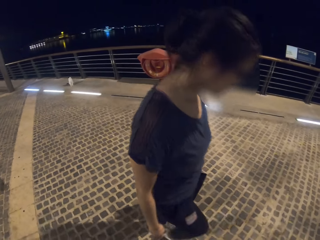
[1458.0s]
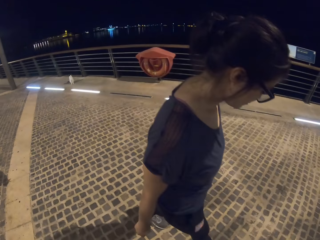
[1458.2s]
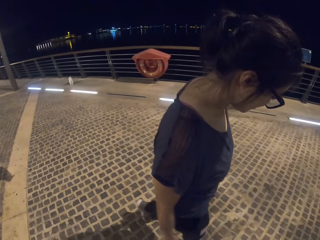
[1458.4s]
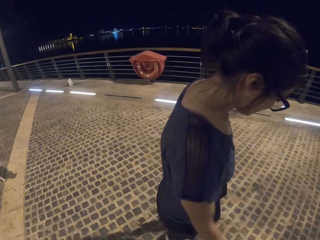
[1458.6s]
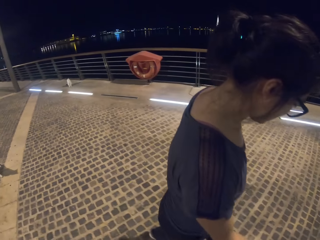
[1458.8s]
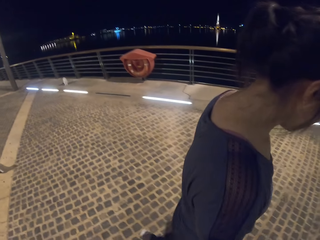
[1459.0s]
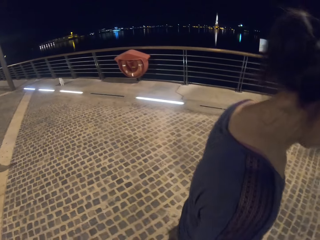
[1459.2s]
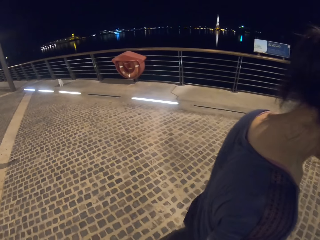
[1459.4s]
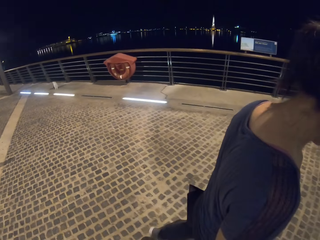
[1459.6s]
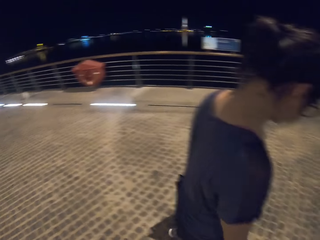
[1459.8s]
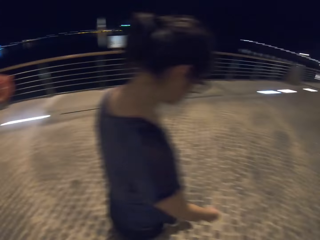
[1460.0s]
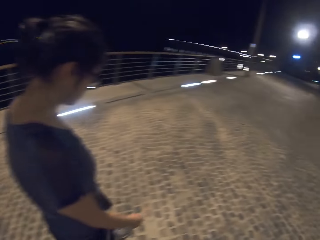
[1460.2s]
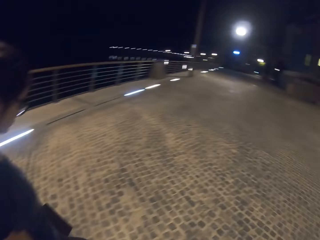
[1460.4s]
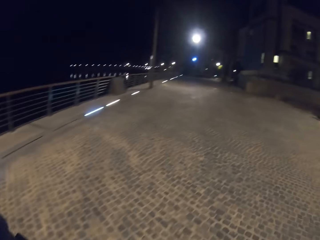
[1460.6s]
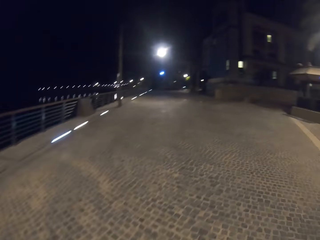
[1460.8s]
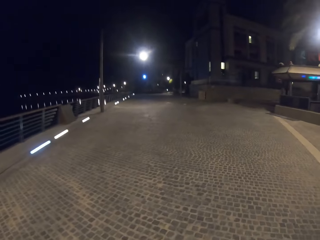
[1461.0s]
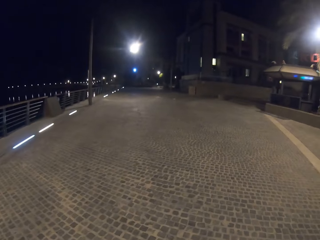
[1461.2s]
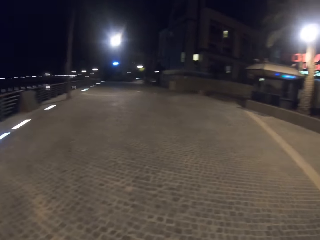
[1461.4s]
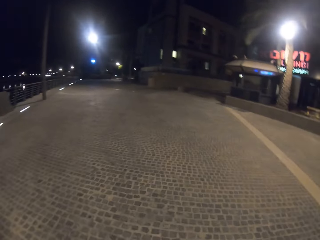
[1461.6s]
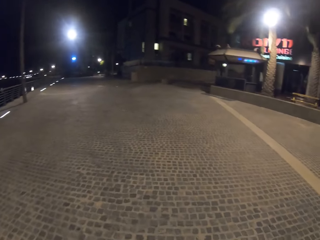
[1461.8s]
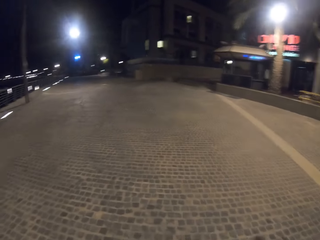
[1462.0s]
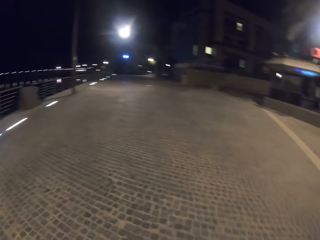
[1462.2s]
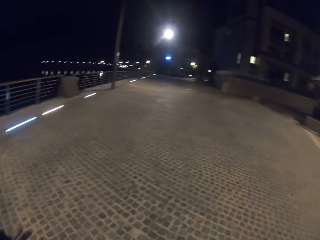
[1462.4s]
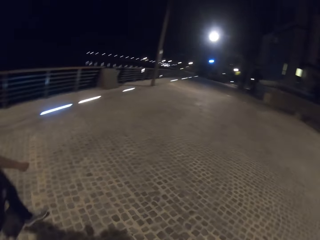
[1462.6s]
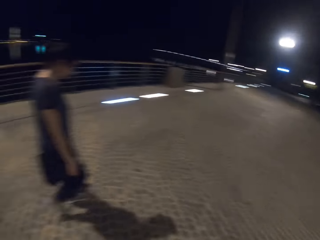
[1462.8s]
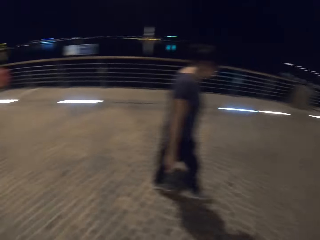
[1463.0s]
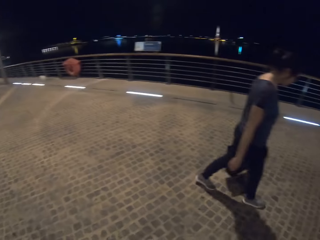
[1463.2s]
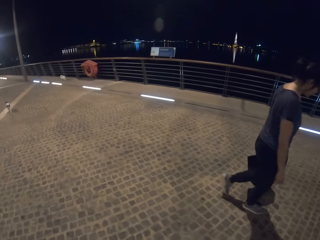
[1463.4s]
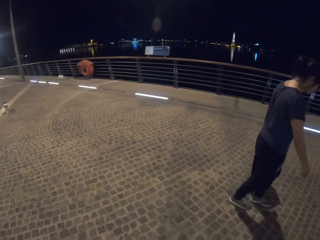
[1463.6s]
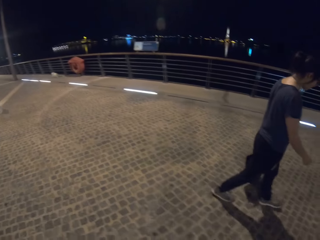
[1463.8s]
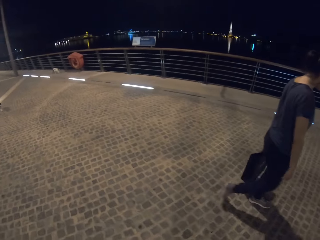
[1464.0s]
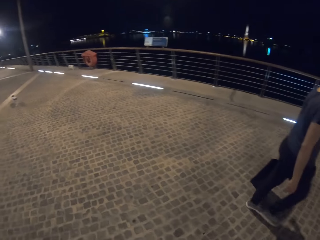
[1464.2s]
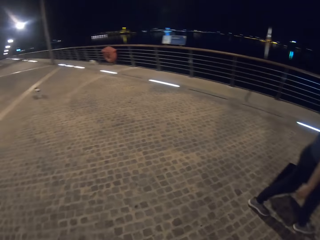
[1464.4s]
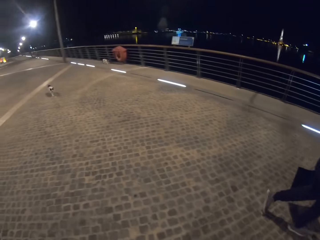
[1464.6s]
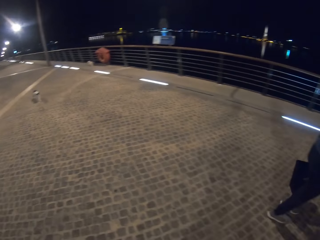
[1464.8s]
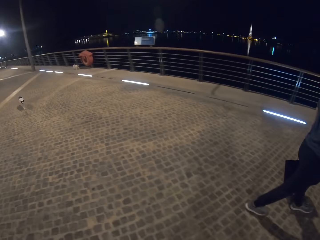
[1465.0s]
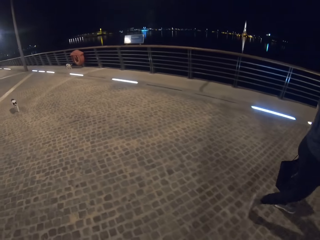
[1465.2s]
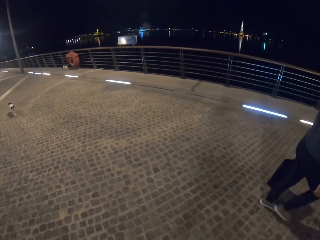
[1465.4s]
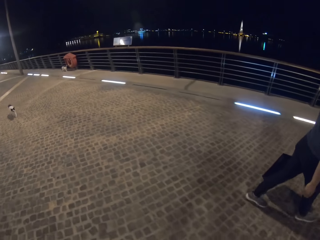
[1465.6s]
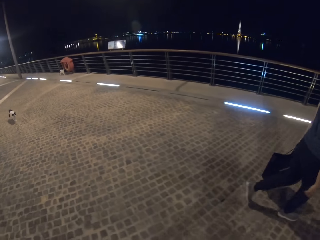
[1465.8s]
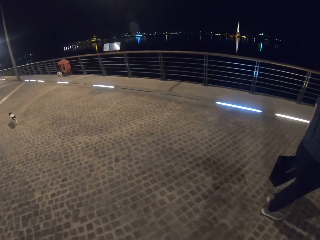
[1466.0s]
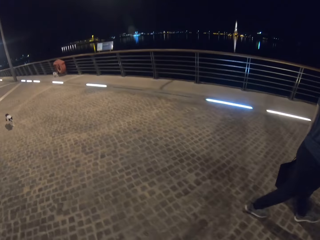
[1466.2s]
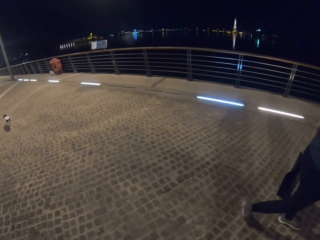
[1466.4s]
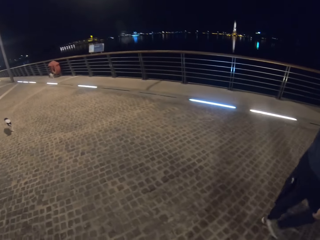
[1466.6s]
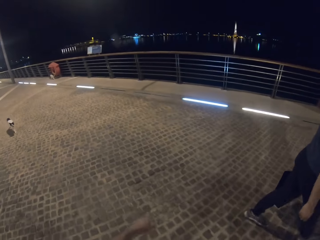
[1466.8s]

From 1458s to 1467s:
The camera wearer turns to the back.

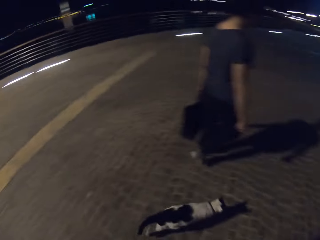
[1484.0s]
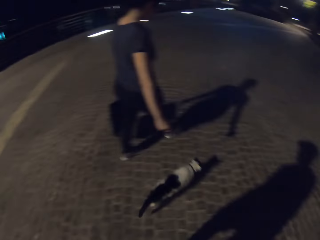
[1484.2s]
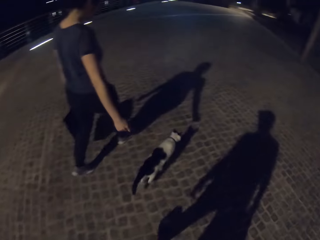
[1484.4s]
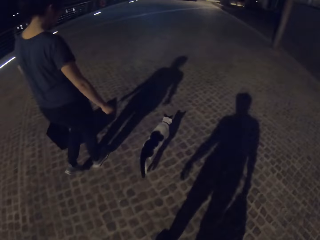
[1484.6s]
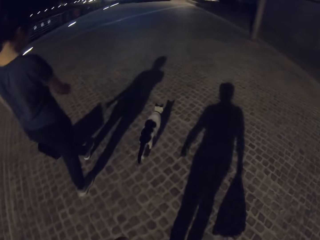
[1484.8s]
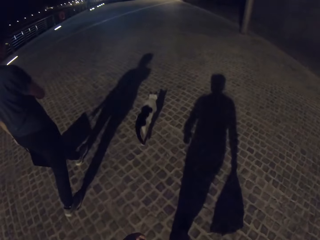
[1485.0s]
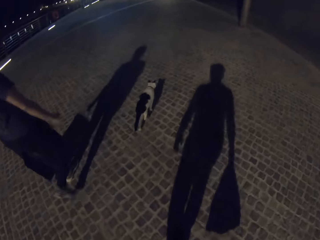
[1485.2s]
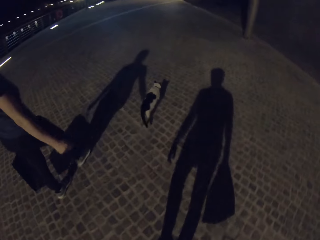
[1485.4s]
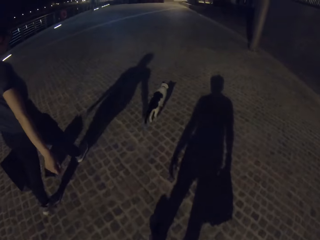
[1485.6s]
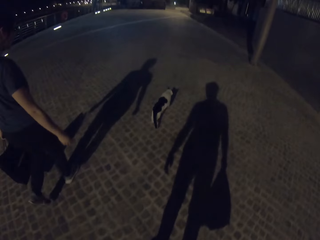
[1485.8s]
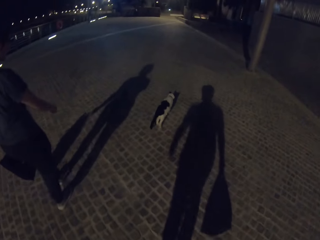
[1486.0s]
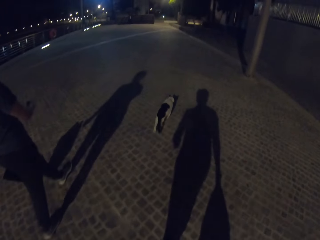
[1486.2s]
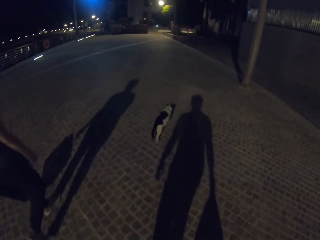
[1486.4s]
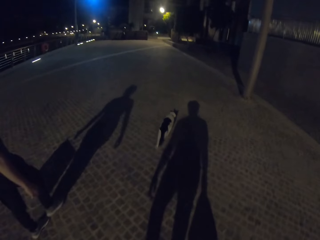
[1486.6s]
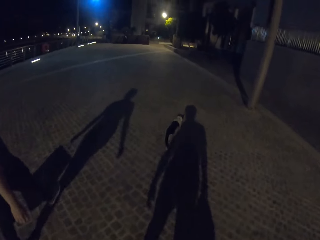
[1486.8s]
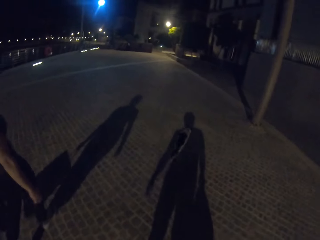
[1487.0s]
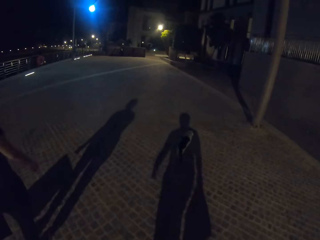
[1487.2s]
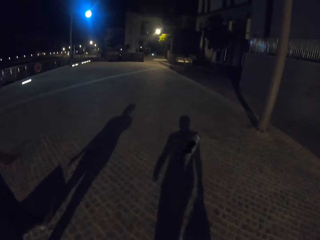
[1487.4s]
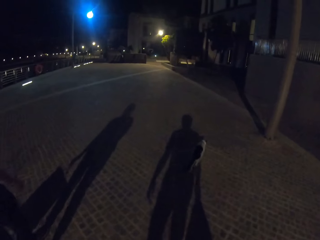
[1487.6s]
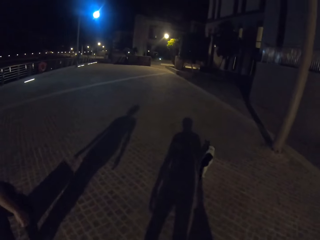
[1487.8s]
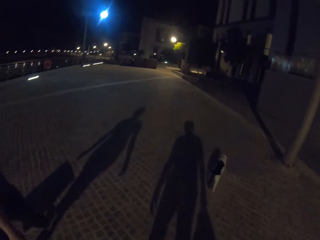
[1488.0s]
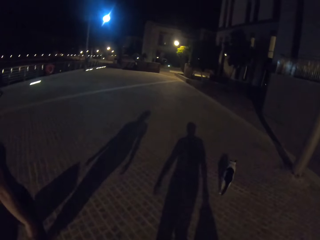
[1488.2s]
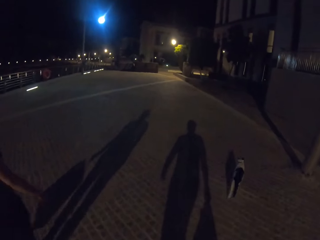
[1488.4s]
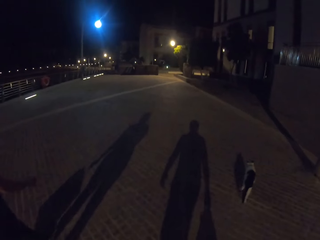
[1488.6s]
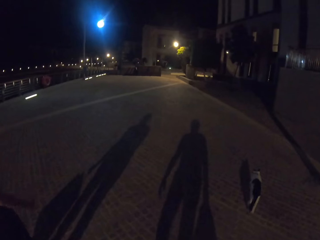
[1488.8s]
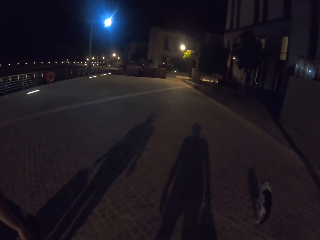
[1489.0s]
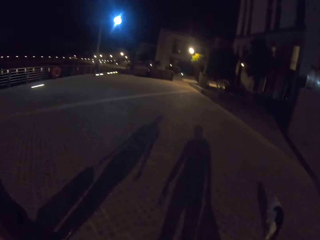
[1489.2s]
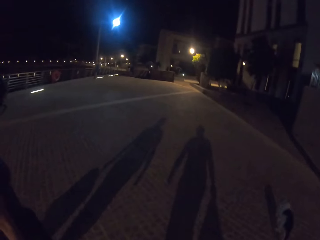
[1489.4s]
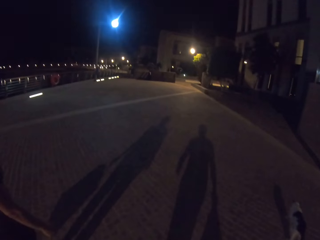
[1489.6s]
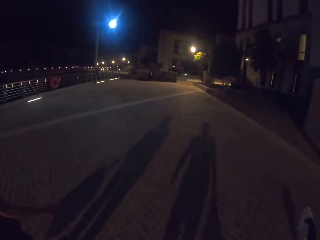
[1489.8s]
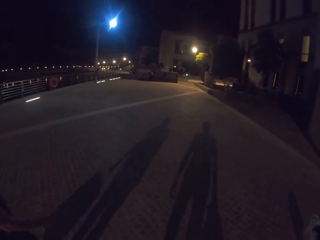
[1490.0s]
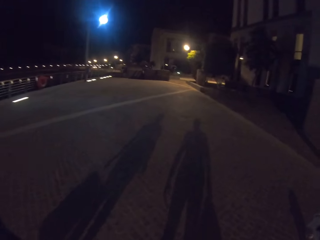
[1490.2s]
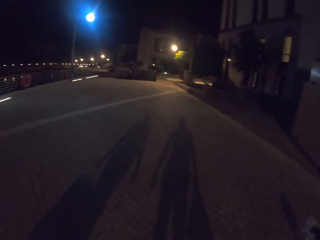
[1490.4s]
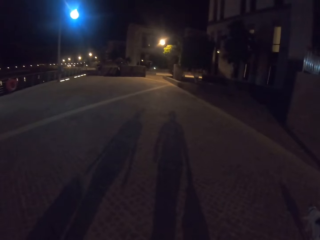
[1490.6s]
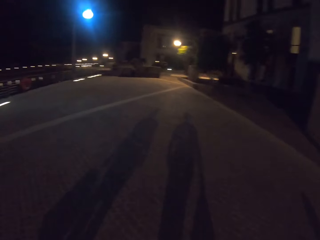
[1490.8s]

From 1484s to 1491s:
The camera wearer turns to the front.

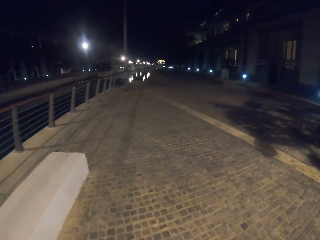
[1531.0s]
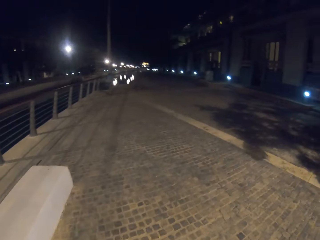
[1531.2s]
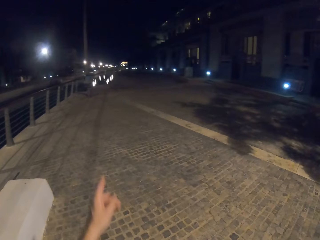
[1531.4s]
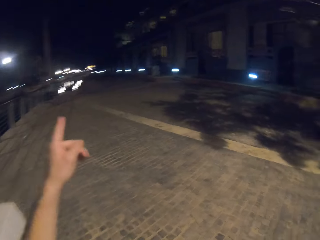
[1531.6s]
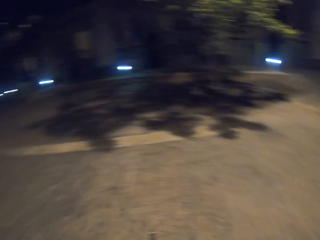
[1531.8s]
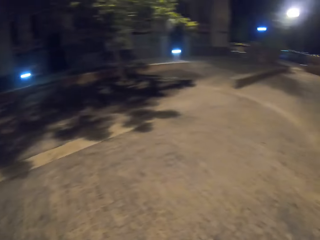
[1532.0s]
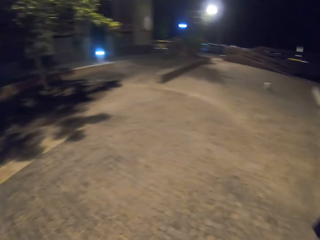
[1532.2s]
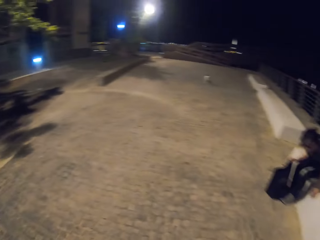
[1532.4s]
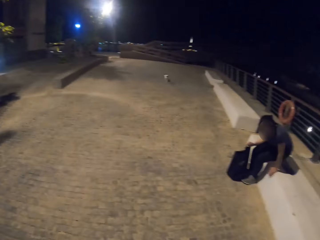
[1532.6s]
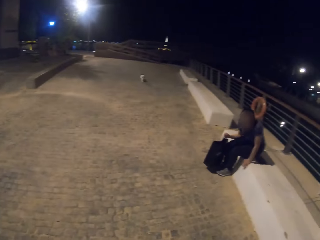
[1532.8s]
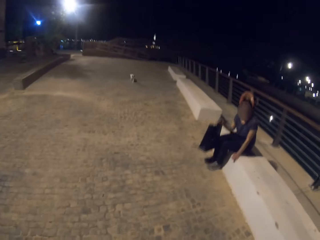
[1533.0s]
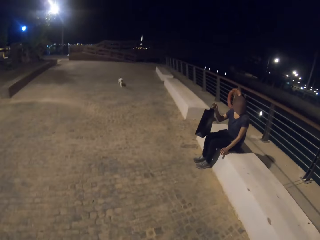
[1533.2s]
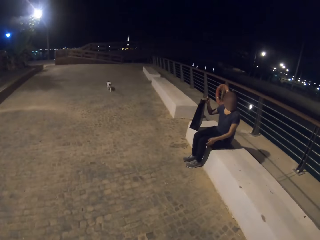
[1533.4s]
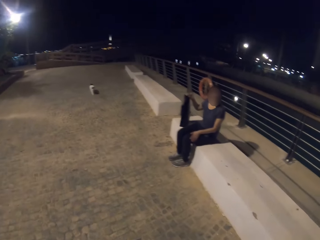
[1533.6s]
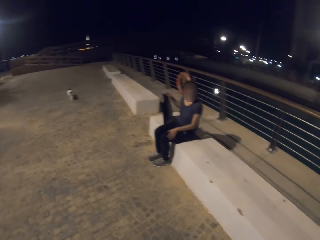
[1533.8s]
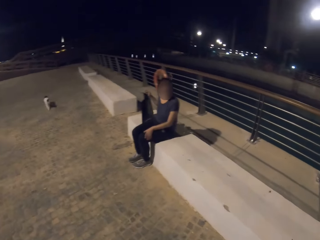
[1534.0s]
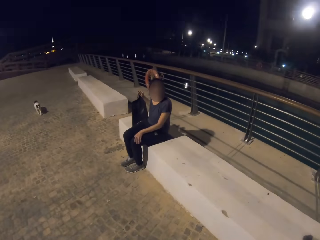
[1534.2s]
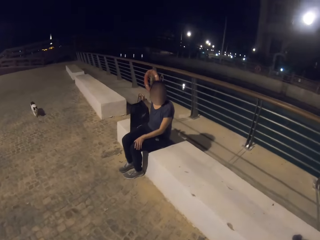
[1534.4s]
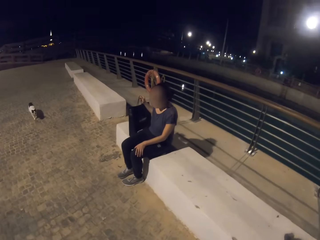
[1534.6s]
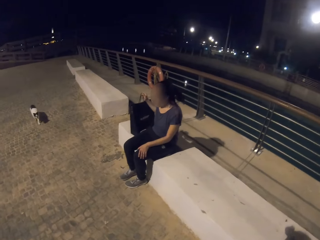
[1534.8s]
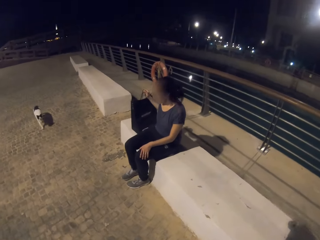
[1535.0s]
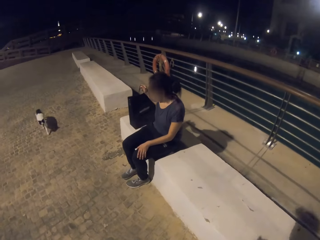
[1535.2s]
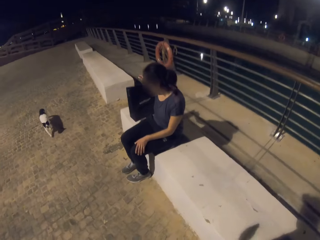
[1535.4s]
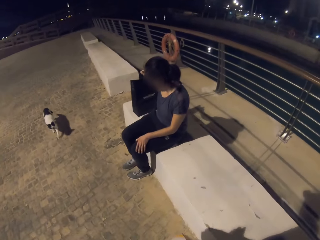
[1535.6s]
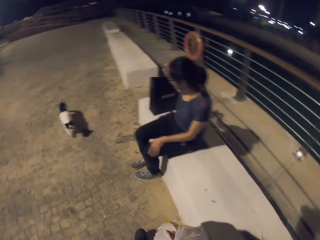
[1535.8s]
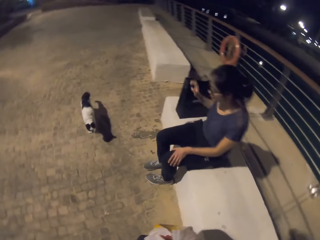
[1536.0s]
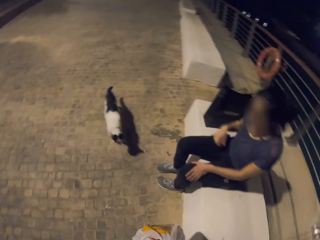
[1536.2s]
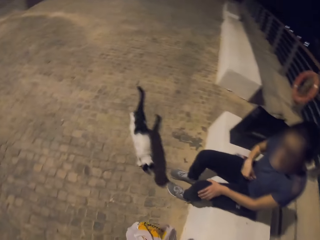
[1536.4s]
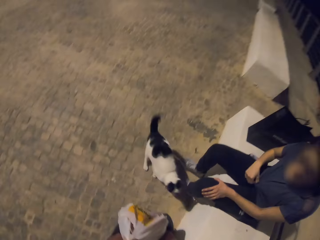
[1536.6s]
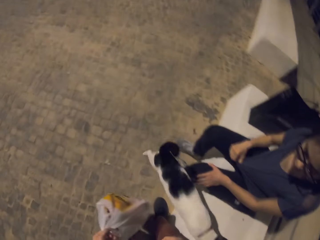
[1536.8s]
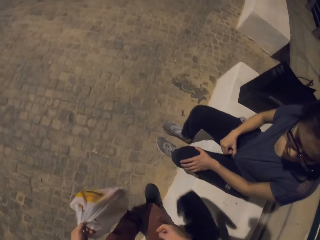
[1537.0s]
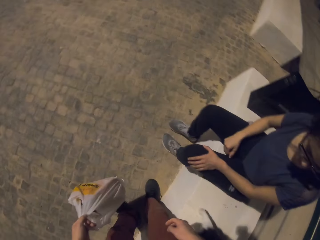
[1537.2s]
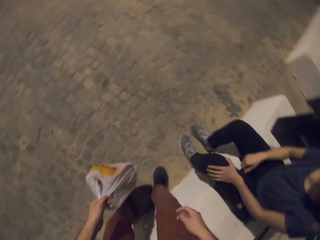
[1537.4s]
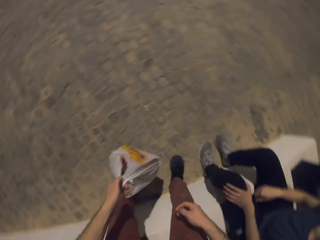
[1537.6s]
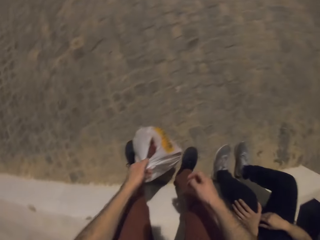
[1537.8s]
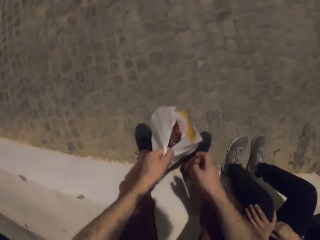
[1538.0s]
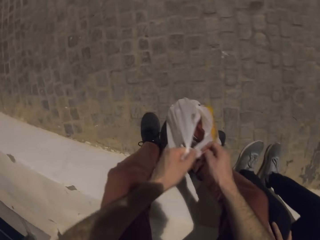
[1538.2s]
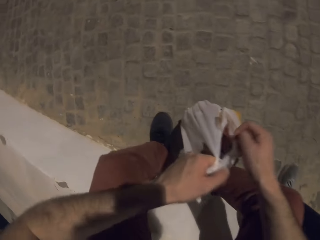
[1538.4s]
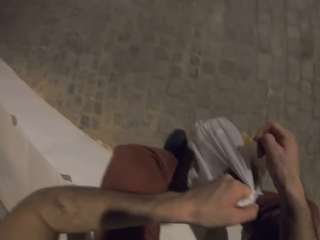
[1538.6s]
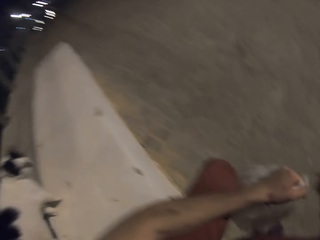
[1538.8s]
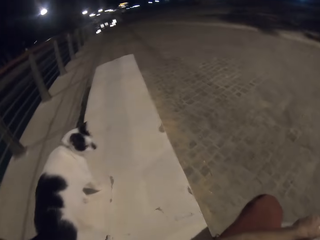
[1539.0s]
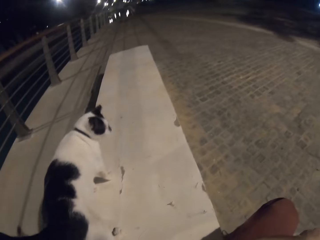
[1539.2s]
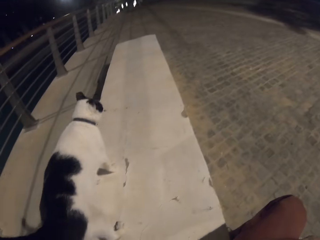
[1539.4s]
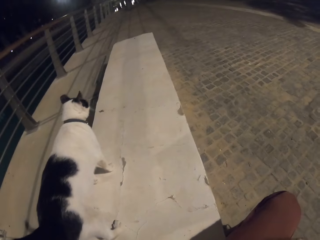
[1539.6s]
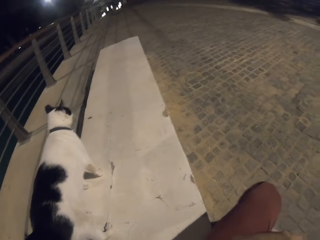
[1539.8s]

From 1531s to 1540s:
A person sits on the street seat. The person places her carrier bag on the seat. The camera wearer sits on the street seat.
